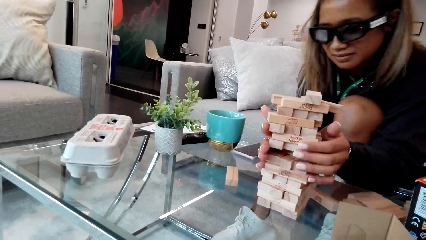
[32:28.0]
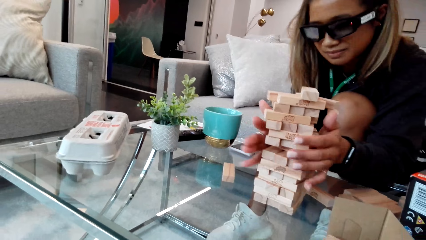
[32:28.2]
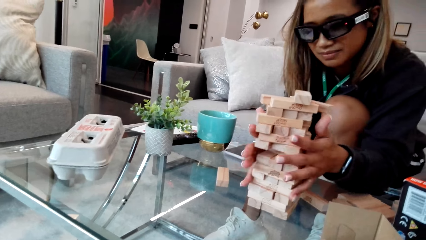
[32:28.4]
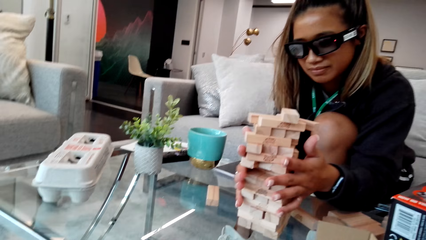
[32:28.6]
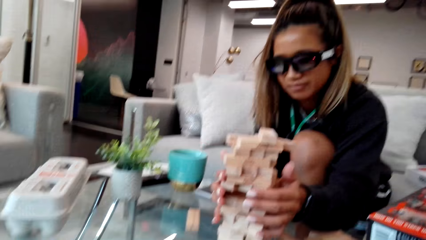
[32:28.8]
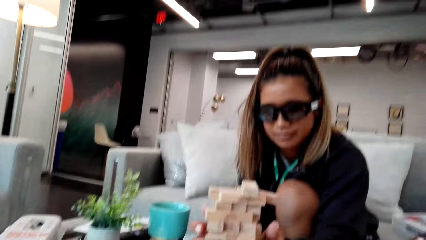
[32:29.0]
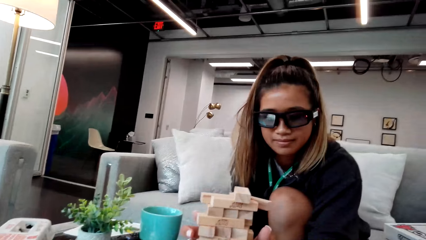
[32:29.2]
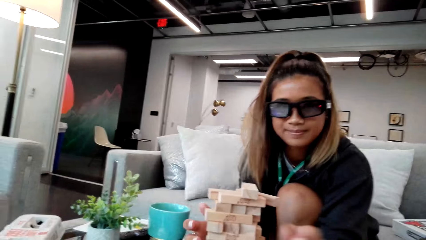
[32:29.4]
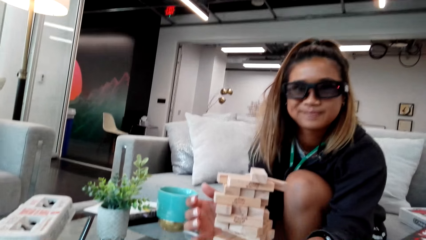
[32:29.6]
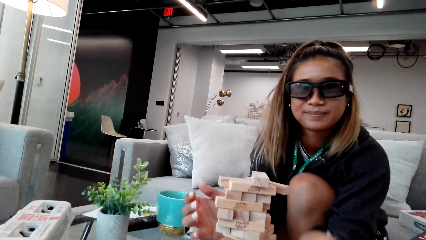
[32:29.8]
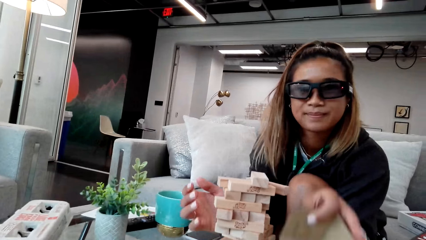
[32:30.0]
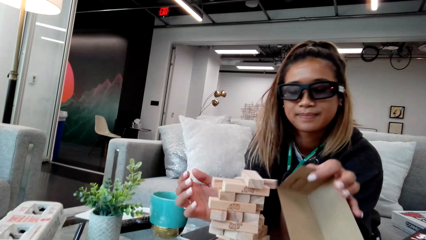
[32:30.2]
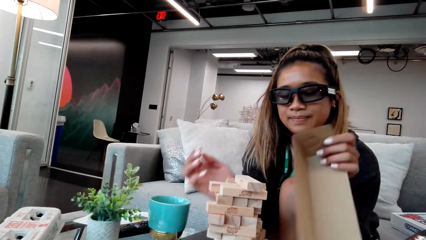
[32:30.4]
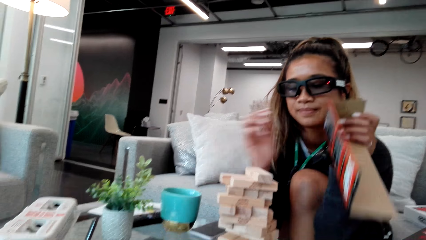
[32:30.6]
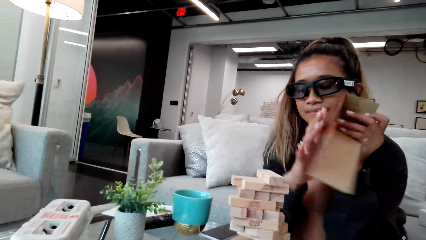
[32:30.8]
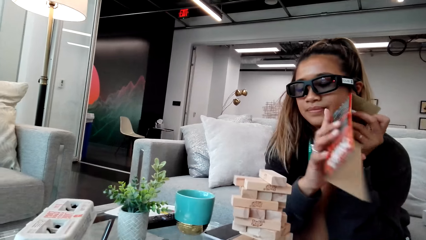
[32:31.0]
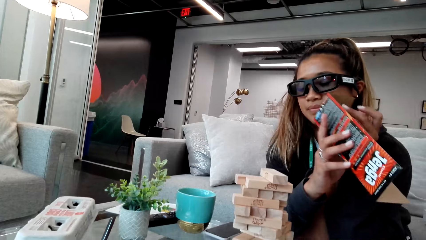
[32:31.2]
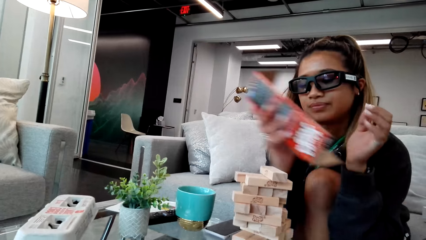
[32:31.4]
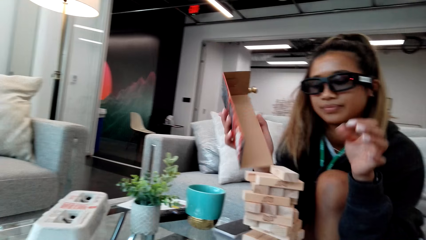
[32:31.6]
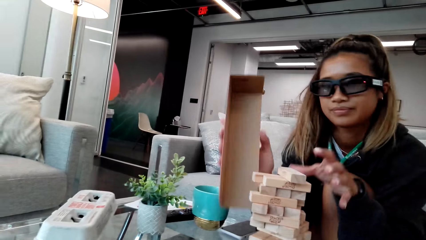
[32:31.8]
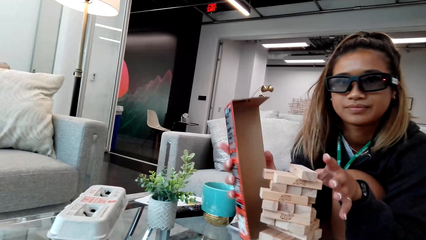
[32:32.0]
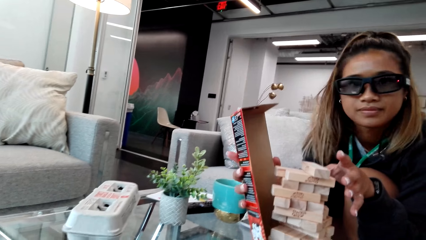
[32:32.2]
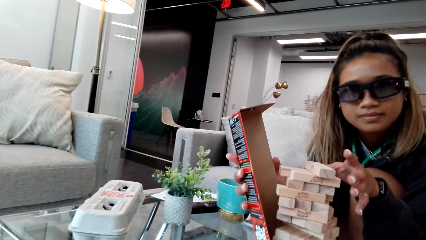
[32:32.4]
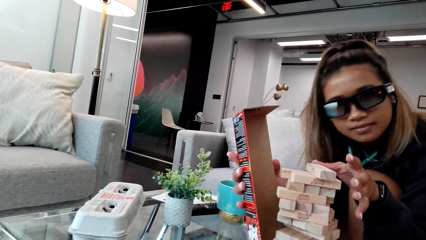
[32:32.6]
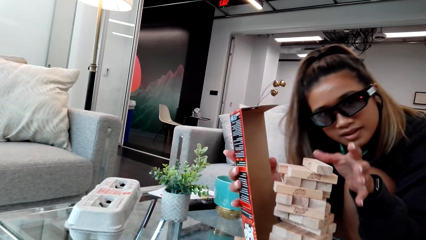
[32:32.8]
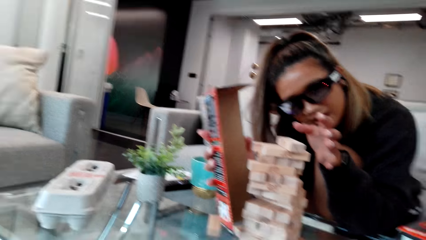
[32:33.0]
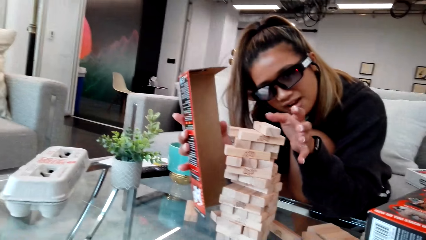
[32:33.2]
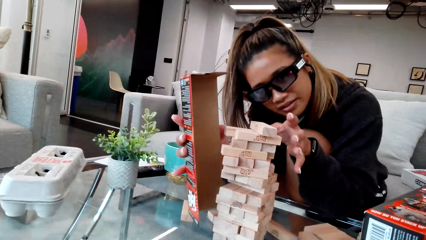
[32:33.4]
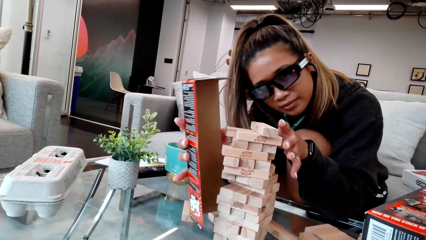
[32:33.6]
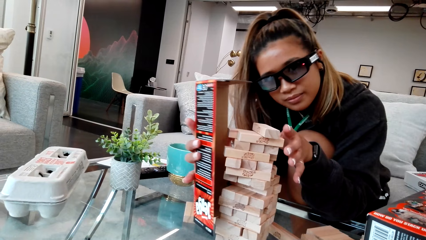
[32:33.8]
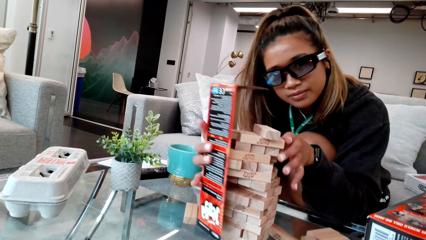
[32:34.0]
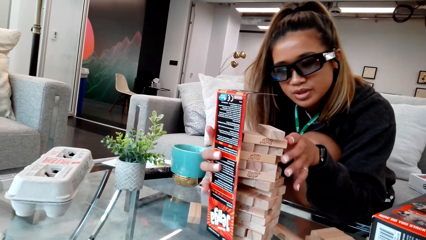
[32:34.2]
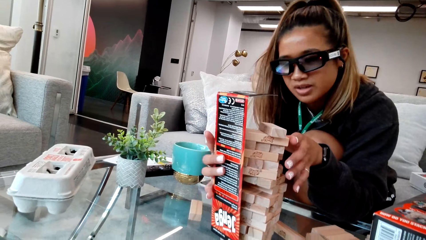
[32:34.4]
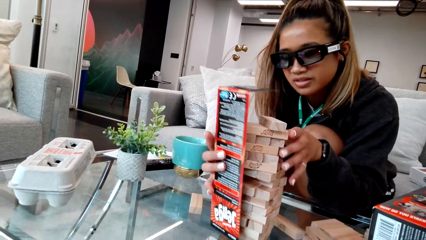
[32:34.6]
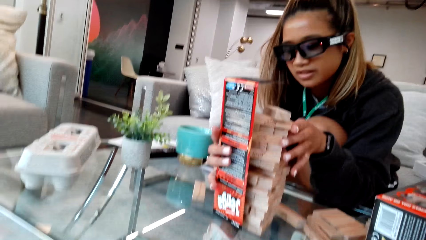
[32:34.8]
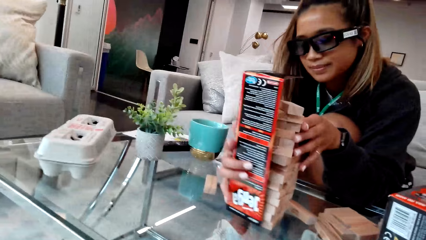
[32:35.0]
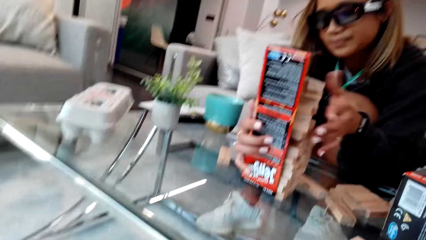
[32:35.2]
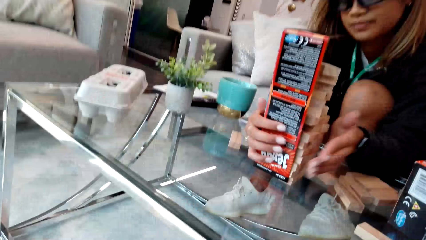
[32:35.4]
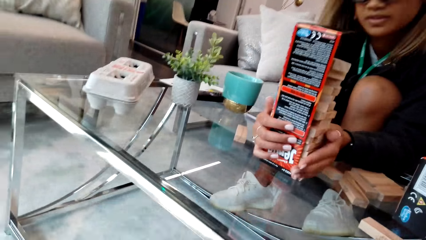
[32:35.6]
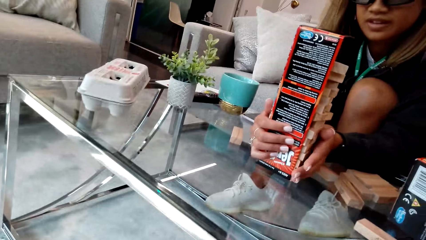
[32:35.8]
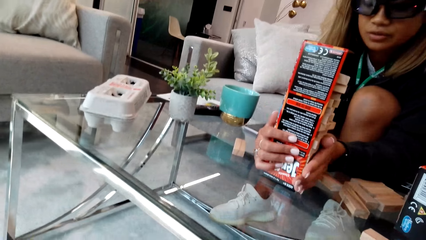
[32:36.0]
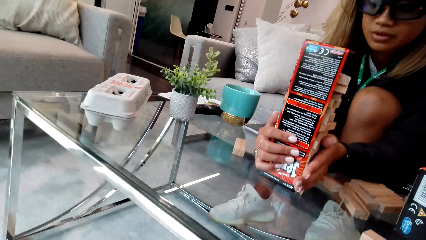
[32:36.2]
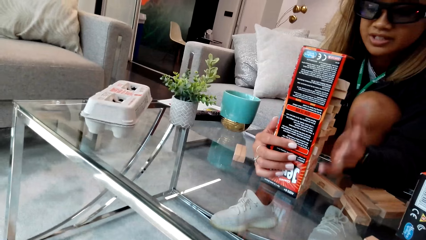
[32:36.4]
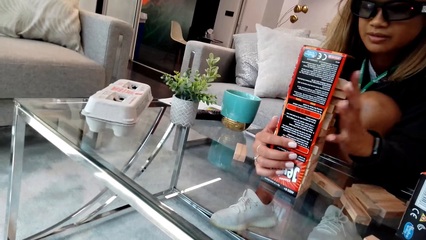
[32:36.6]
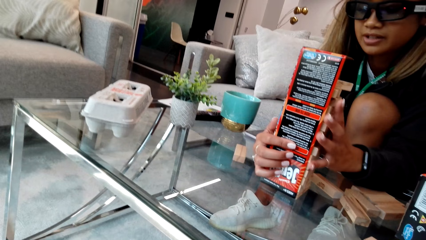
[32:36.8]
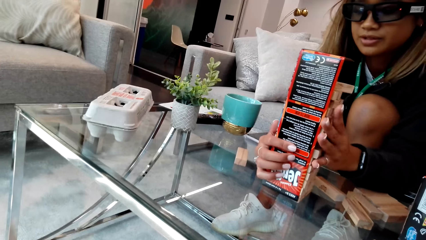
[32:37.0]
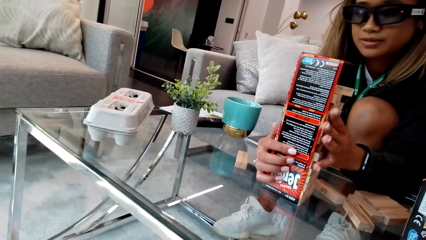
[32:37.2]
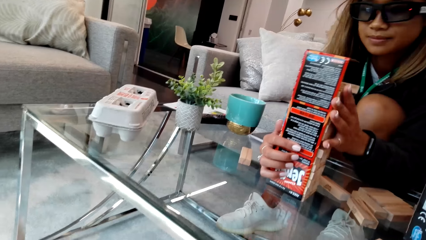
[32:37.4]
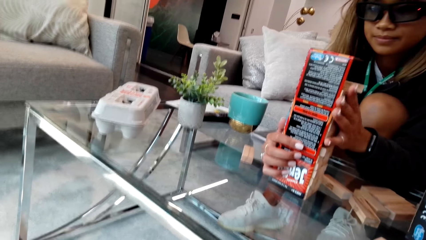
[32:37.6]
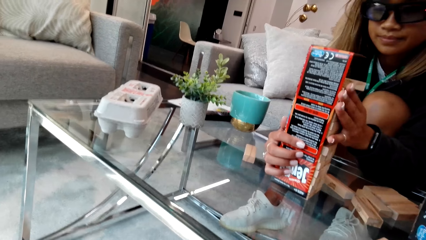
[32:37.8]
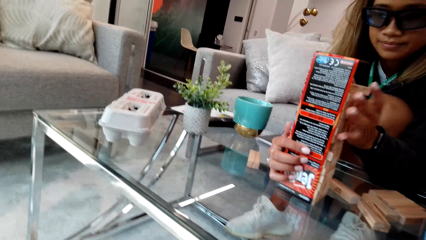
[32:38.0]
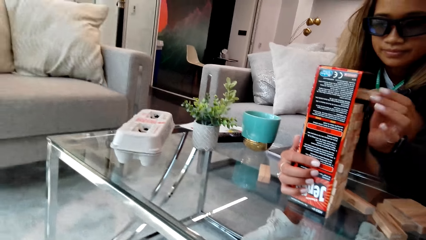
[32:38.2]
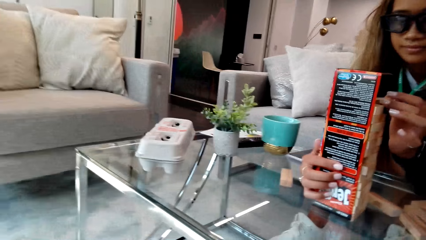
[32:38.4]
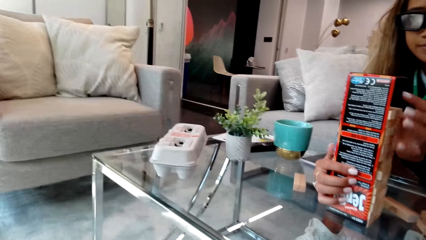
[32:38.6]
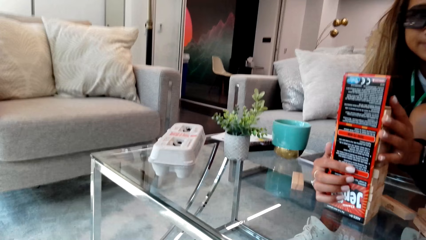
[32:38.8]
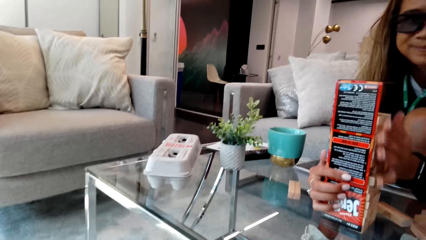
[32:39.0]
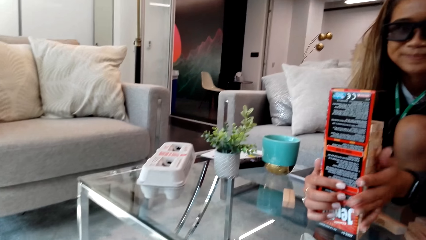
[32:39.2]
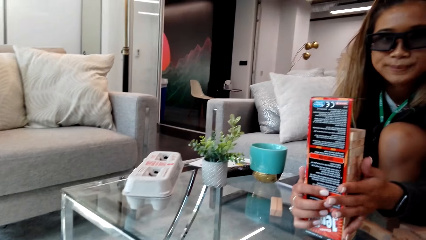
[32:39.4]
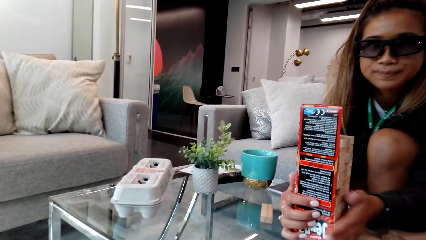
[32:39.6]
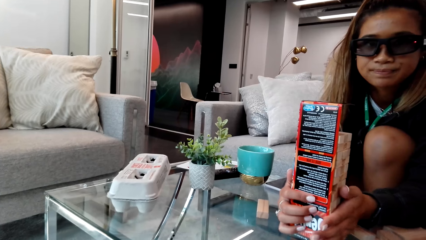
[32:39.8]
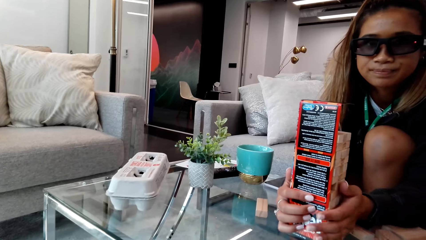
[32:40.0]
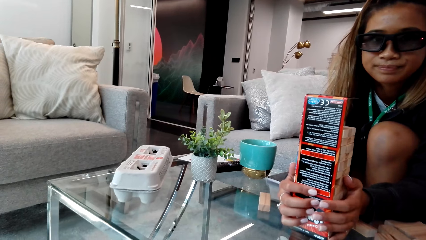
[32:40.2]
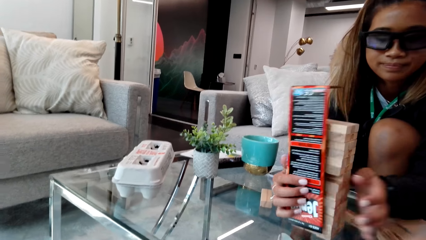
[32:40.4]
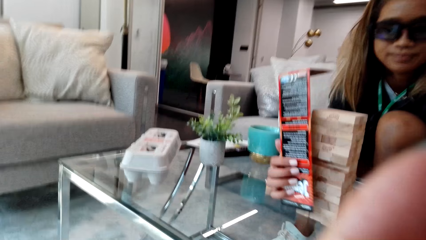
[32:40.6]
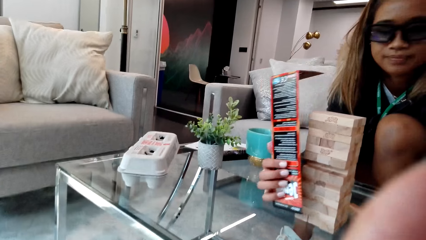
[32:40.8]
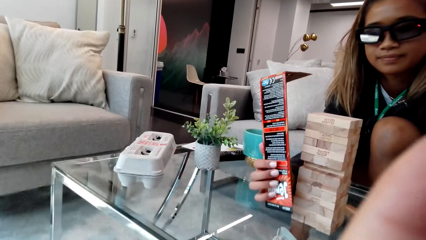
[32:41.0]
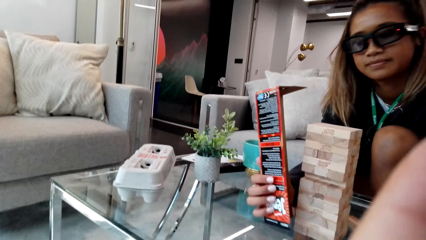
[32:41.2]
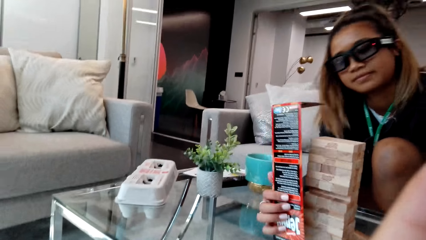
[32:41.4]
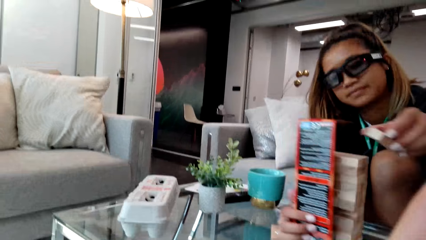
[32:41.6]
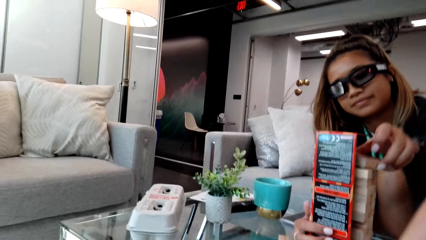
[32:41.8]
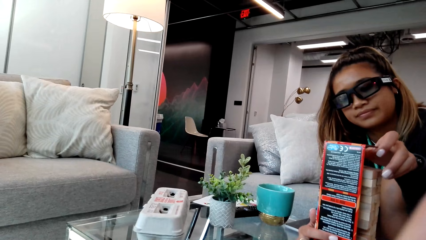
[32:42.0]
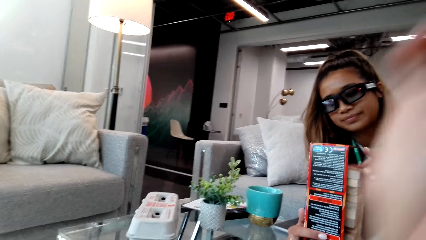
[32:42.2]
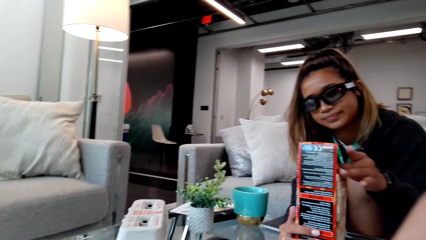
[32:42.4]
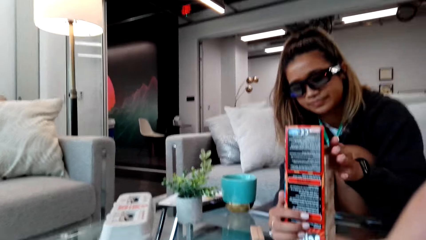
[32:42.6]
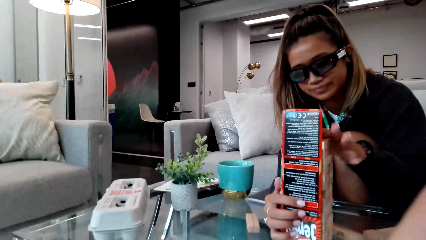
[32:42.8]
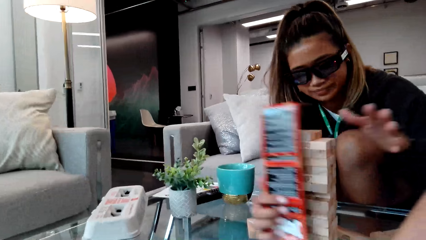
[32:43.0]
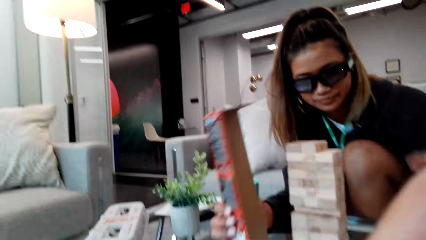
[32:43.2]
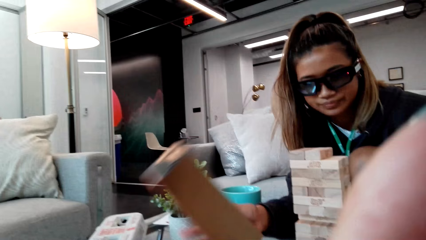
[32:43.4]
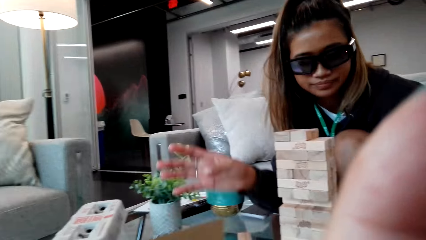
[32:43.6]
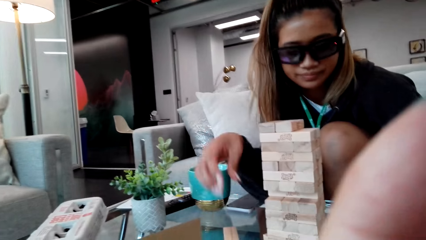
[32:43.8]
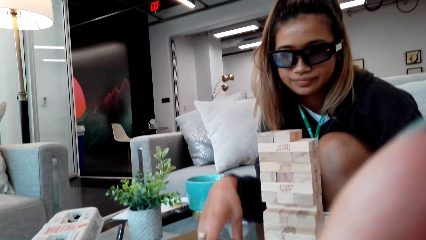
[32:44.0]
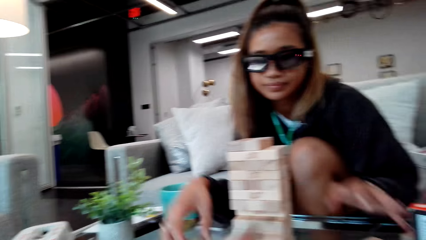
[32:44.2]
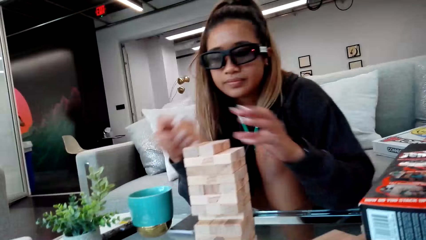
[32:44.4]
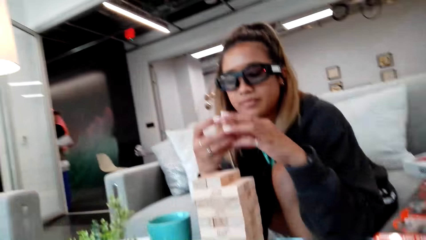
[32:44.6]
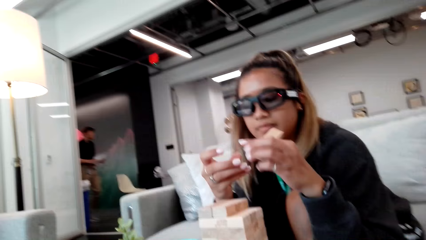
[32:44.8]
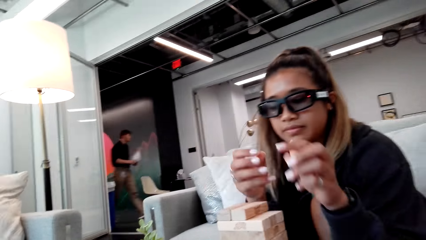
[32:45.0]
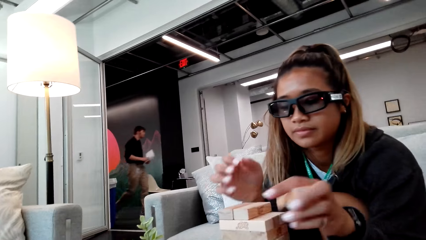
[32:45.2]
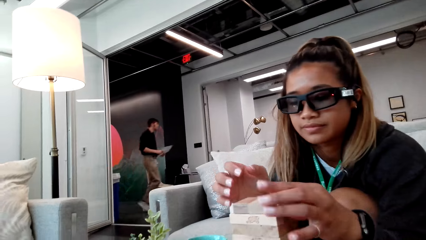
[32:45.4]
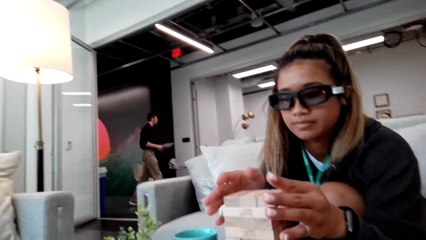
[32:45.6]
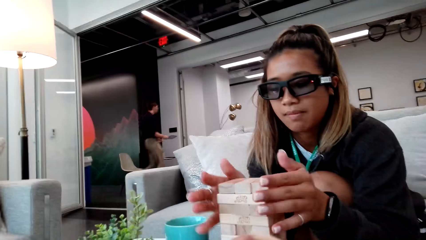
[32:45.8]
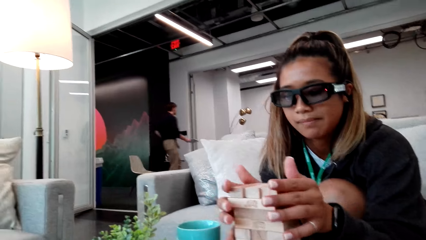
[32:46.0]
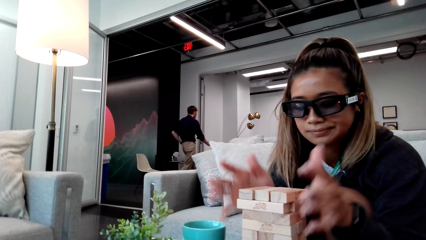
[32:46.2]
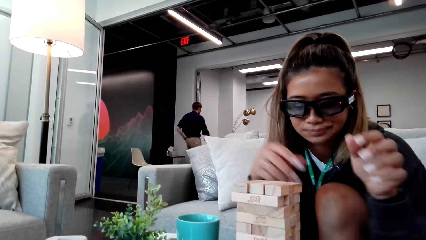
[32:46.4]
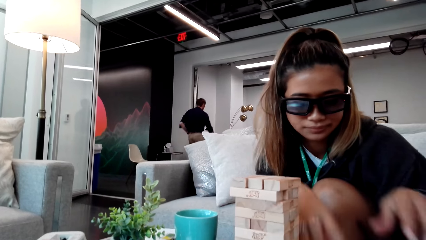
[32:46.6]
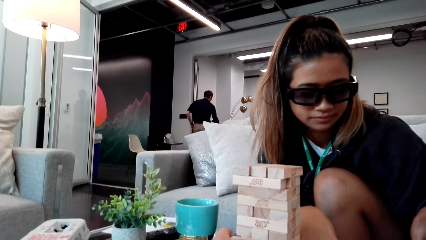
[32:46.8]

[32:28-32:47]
The camera wearer talks to a lady. A person picks a jenga adjuster box. The person supports the jenga game box with the adjuster box. The camera wearer adjusts the camera. Another person walks in the room.
